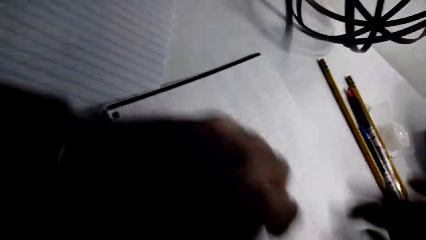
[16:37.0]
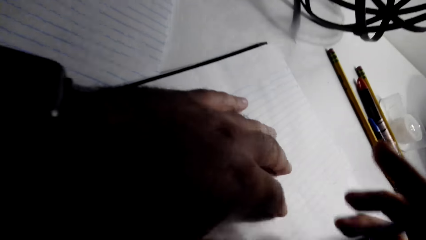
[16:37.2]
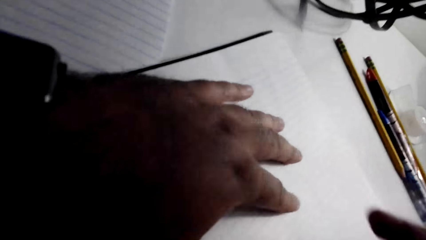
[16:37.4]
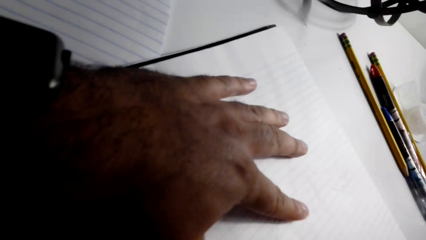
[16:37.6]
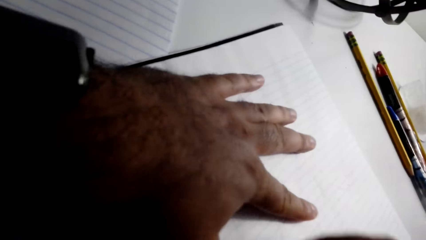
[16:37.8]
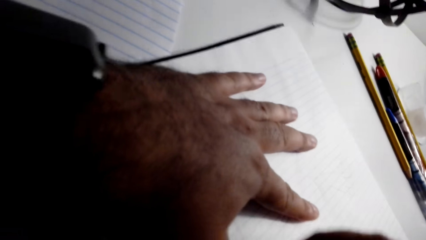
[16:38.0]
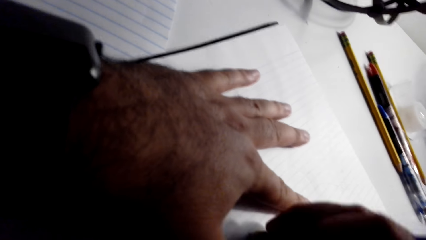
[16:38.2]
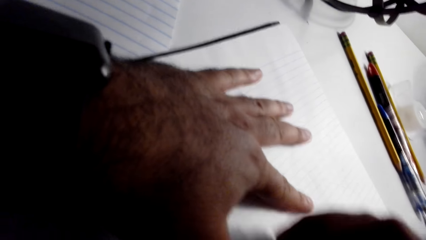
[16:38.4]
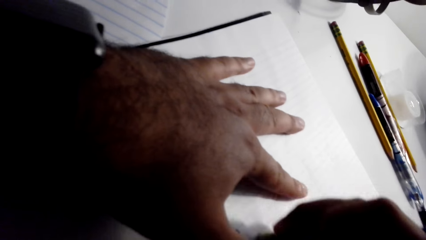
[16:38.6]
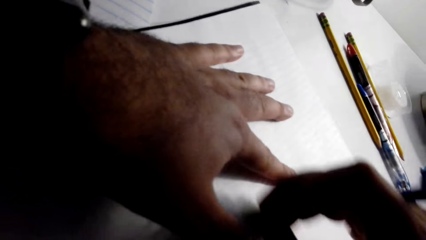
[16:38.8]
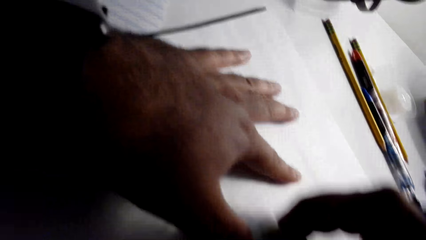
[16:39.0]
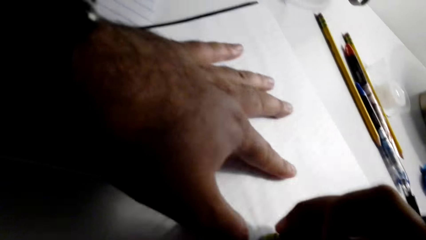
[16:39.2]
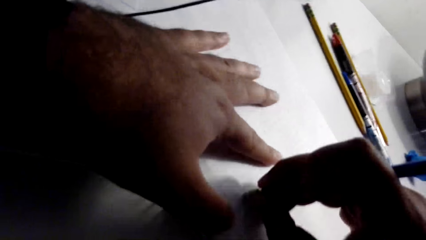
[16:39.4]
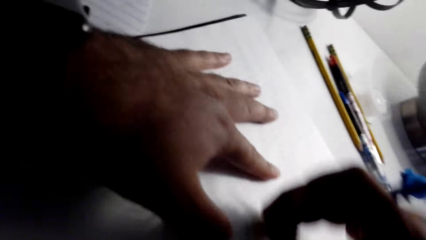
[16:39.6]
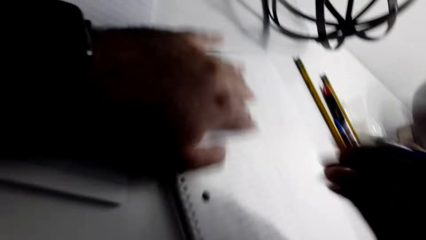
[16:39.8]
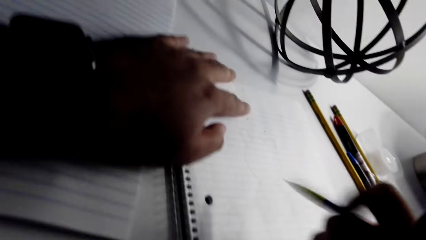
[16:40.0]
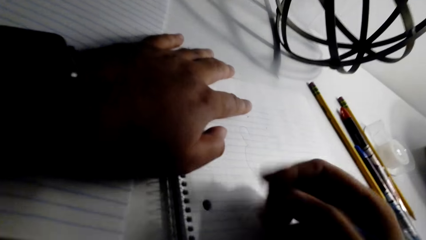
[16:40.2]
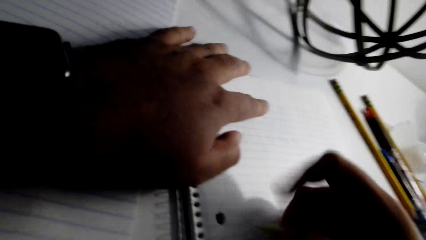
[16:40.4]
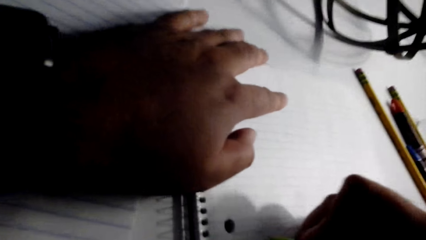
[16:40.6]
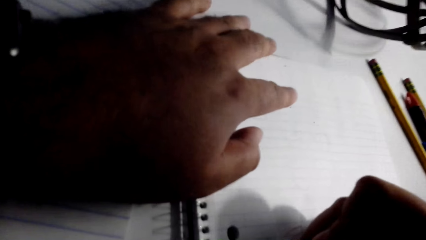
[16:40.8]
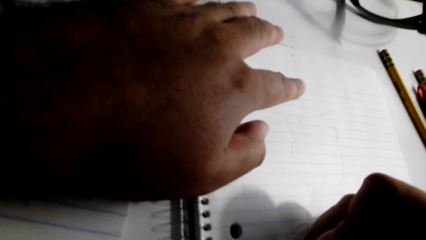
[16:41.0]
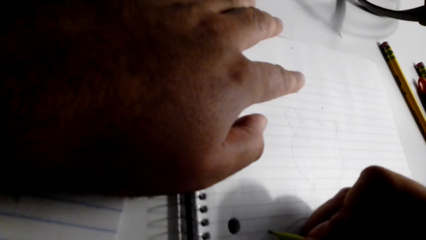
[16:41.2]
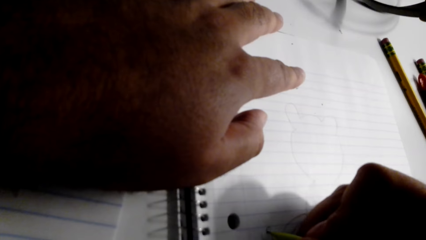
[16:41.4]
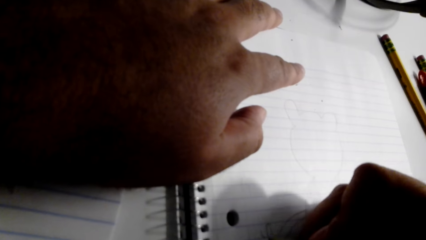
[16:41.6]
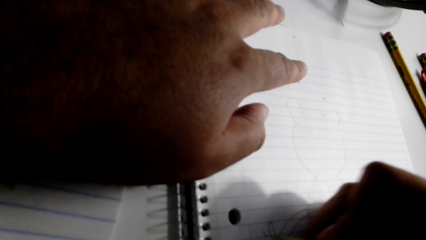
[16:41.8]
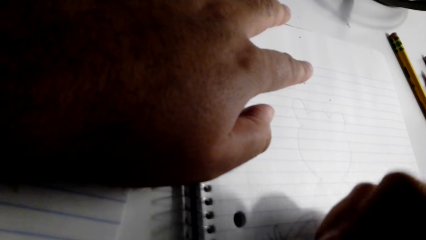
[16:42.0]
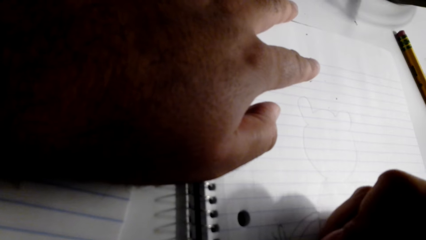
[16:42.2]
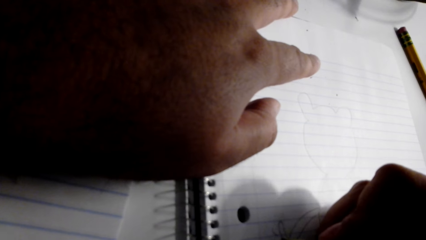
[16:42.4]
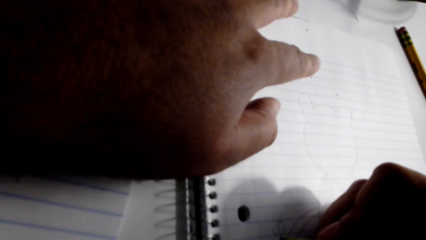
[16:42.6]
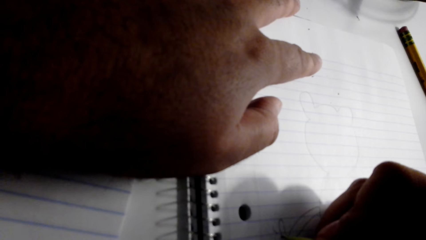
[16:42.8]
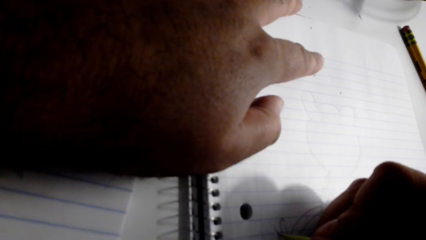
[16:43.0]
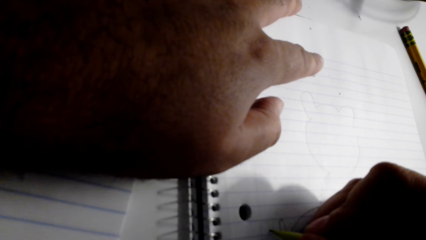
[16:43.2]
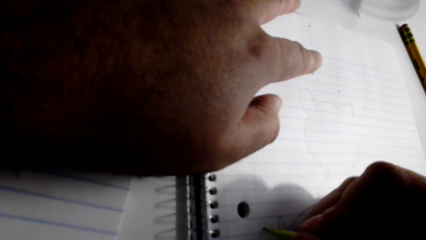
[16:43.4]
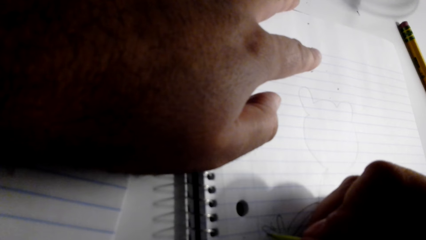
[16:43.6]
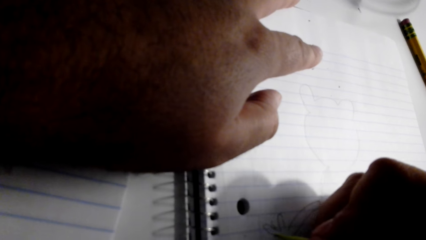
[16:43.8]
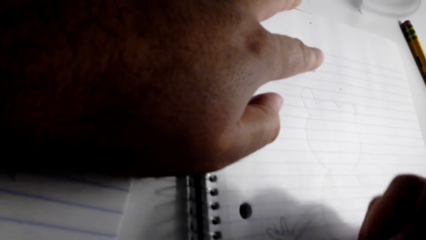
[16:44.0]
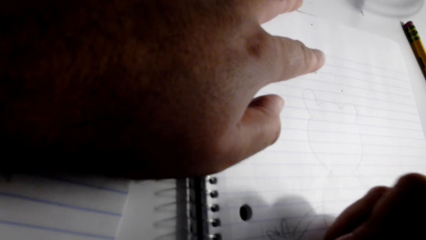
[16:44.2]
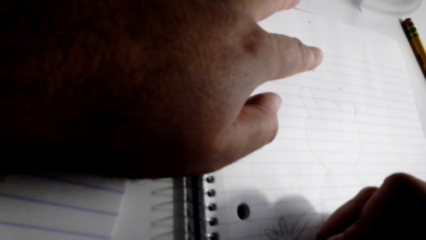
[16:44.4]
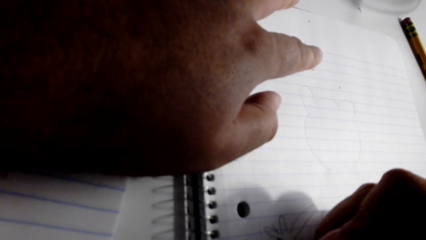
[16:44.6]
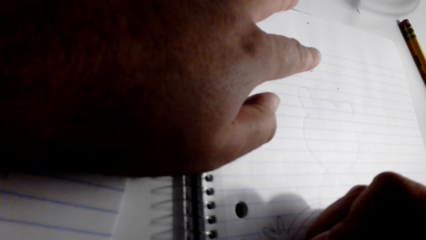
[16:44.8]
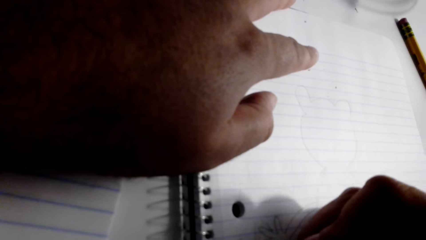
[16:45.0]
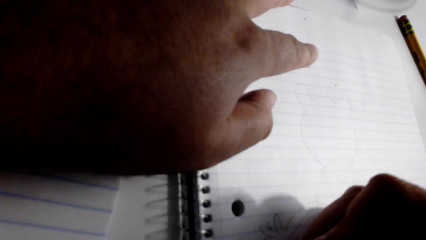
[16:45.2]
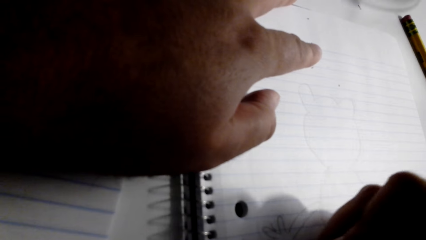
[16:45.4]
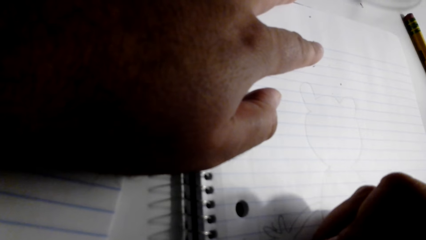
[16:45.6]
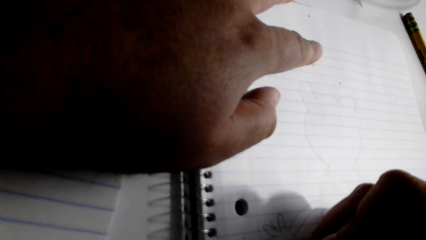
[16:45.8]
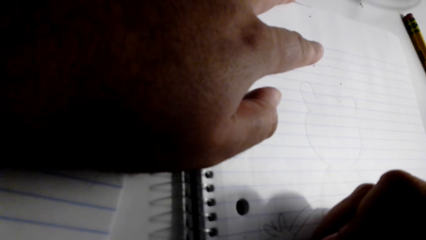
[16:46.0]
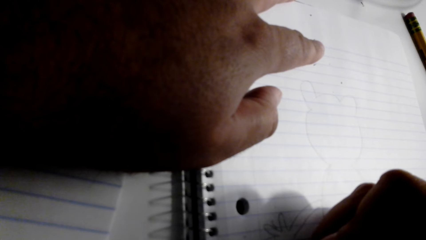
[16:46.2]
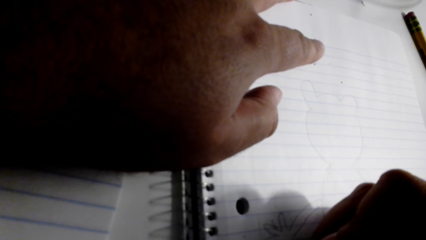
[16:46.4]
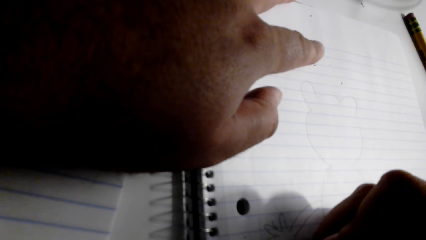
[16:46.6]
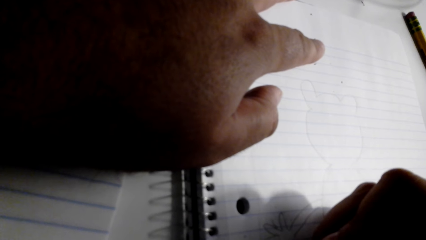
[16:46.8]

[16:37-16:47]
The camera wearer draws something on the book with a pen.

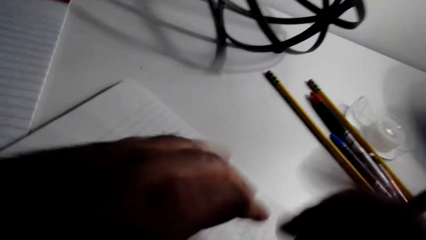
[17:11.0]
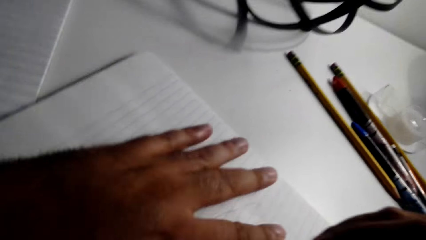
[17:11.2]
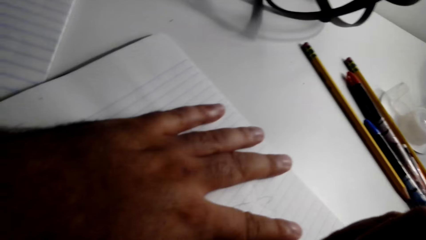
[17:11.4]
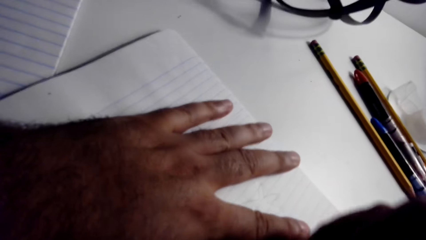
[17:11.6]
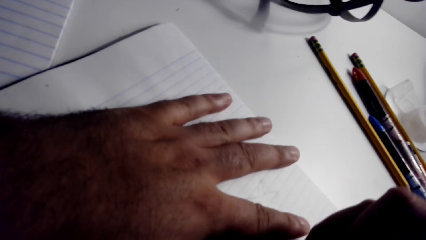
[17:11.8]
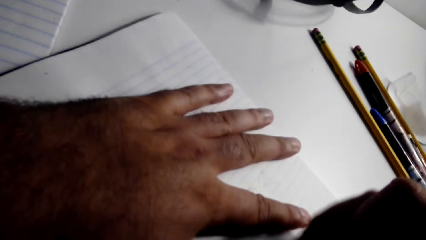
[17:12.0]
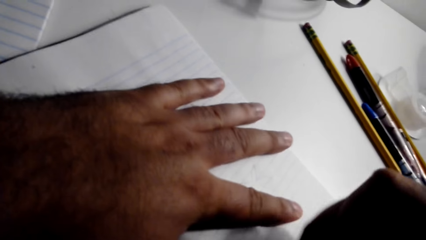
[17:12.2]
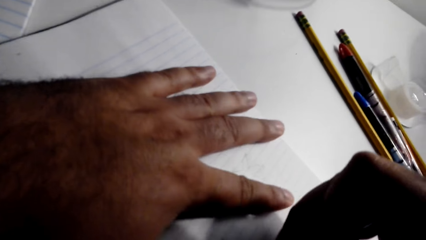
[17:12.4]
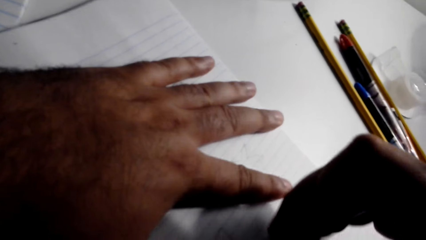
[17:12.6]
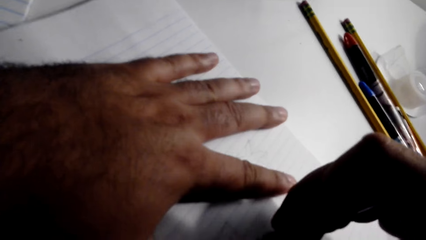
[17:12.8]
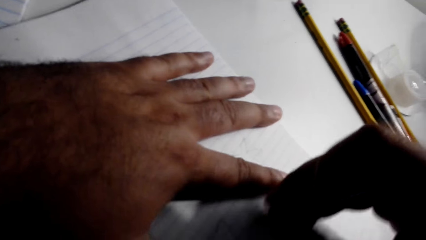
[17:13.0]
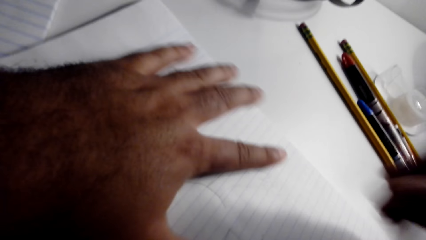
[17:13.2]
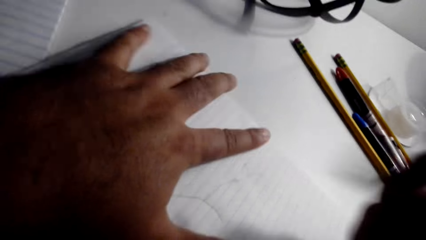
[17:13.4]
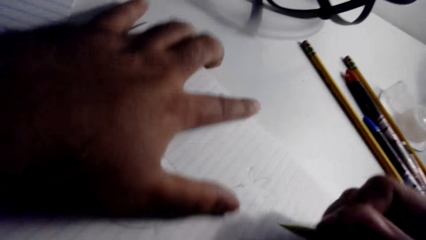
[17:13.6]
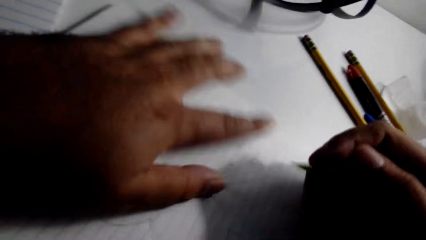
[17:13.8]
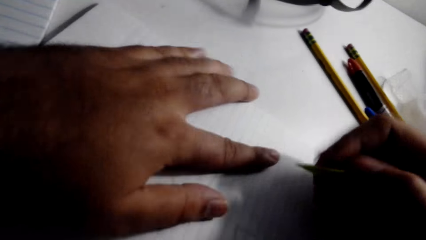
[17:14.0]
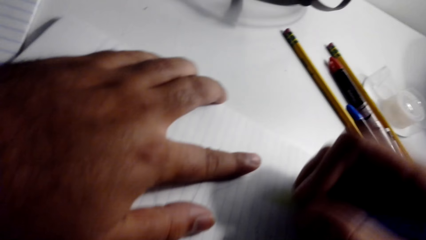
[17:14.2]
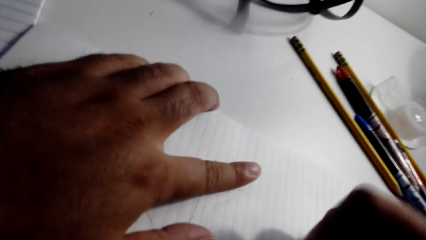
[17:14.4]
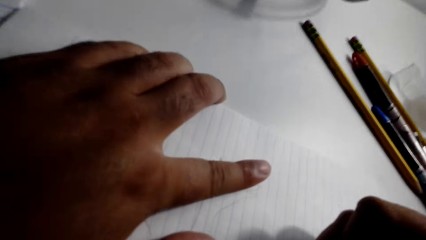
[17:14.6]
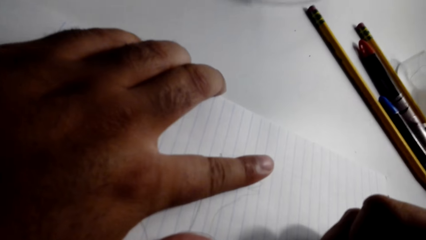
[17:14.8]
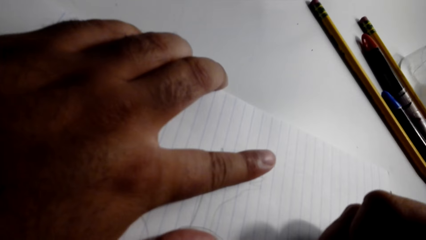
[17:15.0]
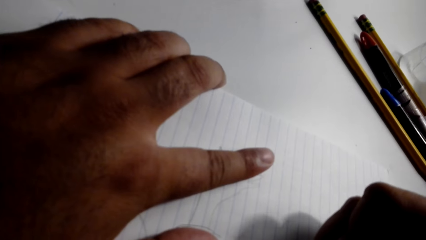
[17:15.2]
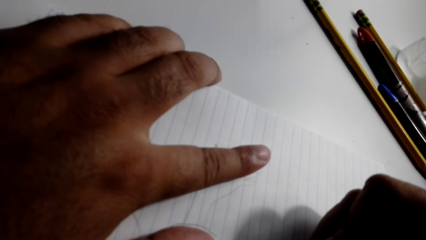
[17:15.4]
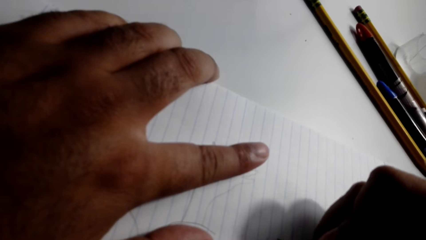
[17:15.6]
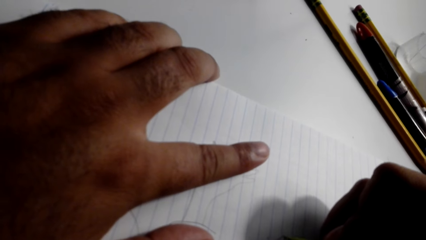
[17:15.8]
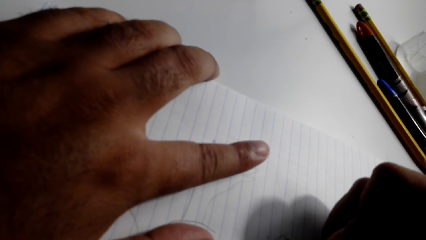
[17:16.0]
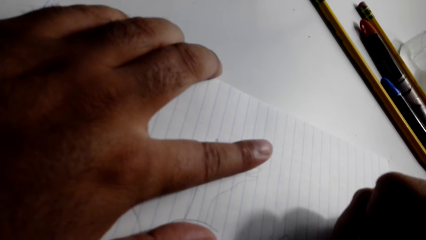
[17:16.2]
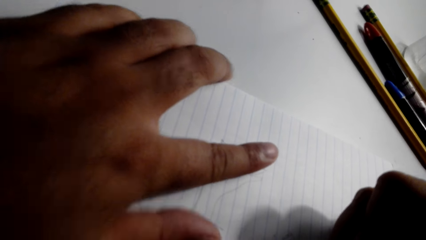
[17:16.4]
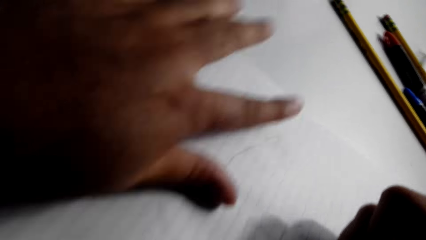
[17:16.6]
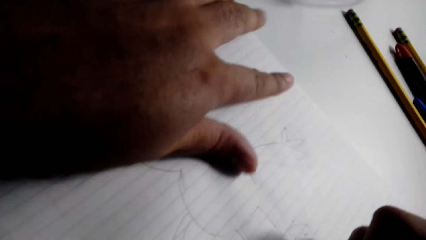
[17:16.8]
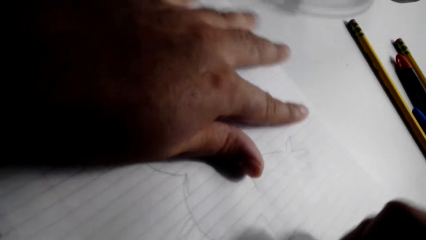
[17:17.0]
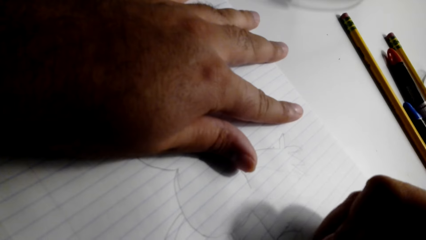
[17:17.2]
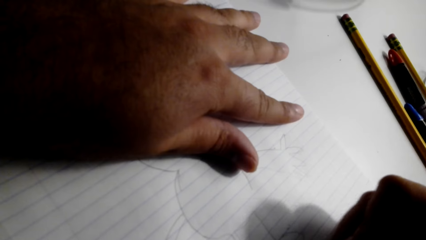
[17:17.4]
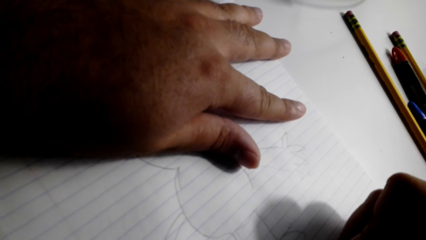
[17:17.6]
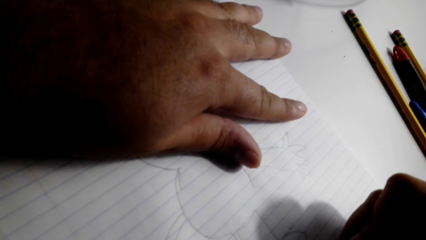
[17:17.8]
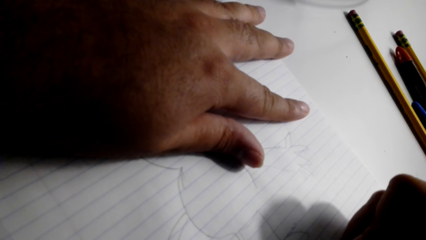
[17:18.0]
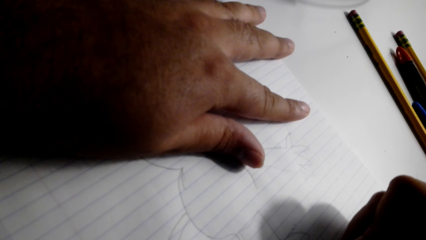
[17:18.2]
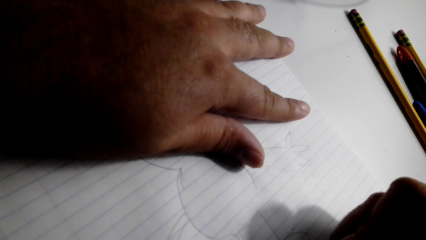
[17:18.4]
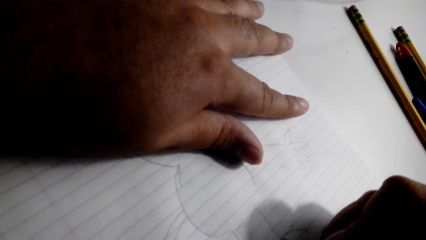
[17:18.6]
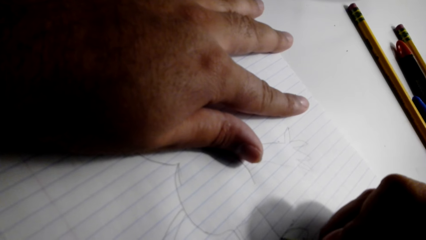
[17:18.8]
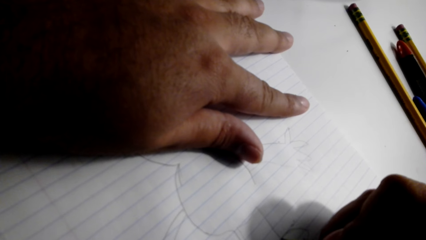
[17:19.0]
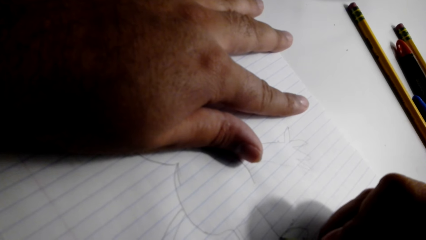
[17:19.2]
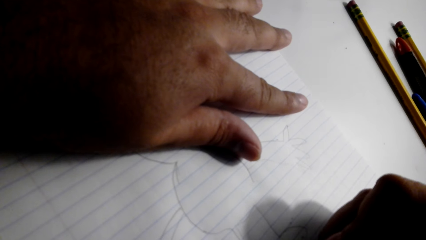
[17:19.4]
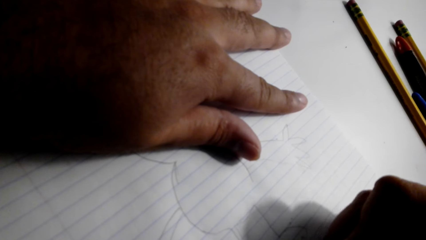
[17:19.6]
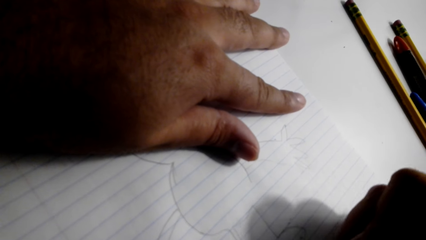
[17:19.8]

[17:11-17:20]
The camera wearer rubs something on the paper with a rubber. They draw something on the book with a pen.
